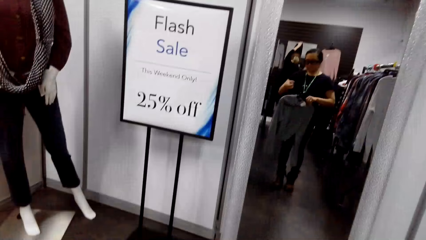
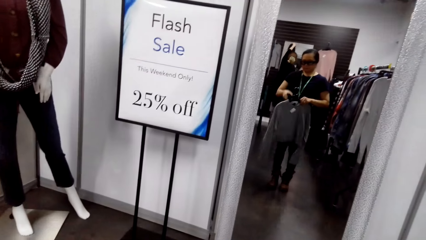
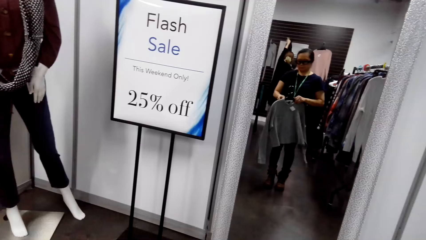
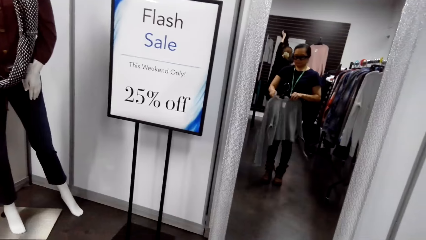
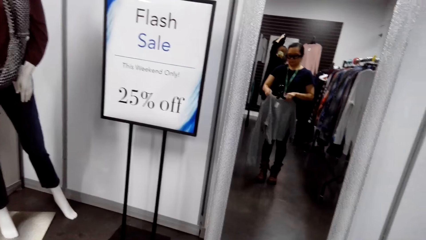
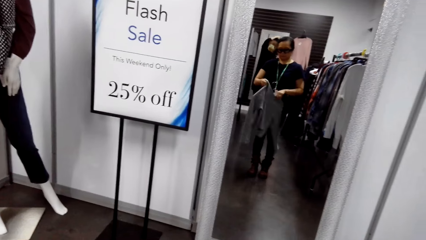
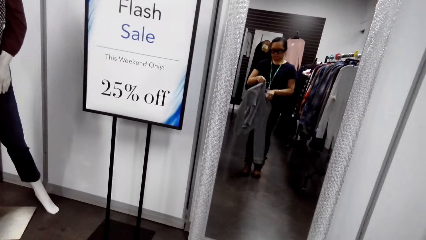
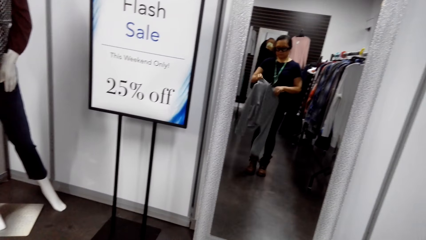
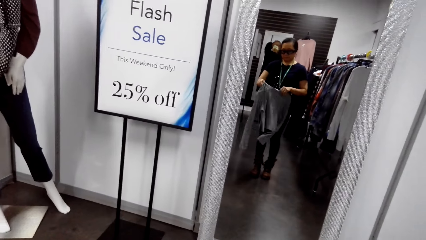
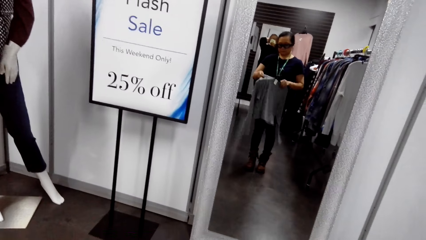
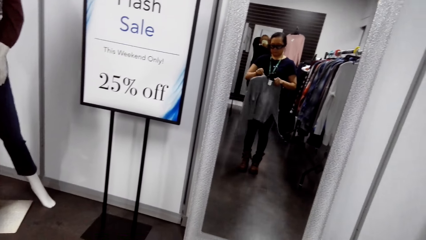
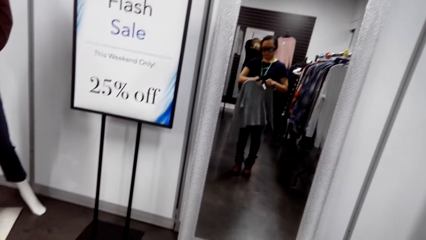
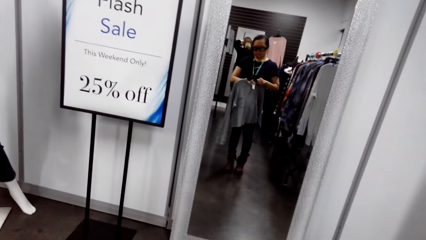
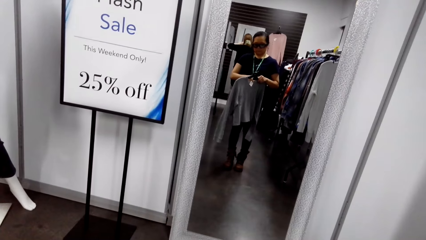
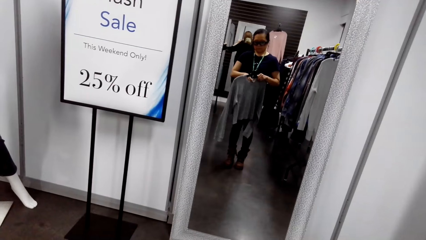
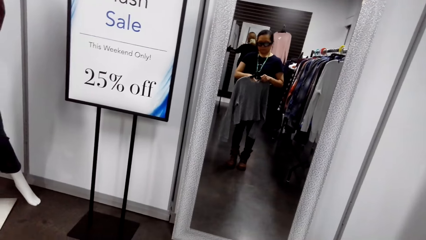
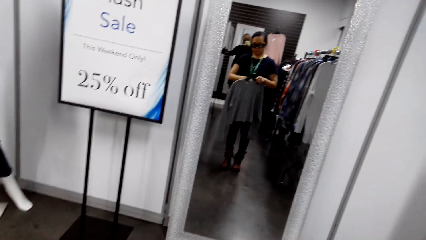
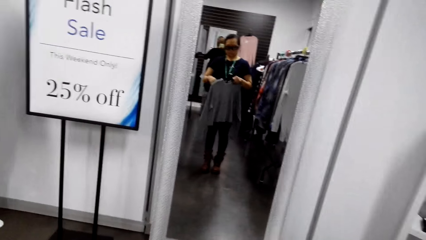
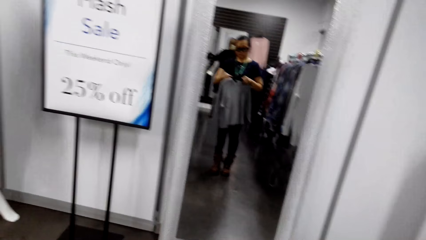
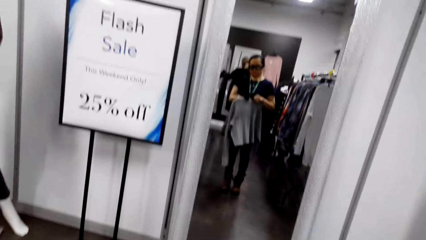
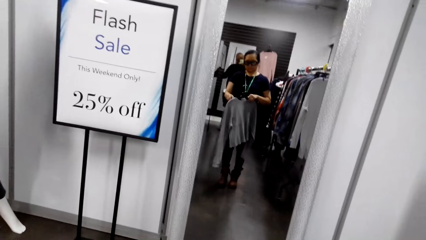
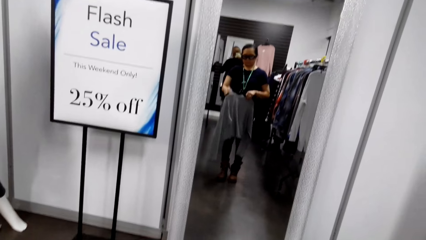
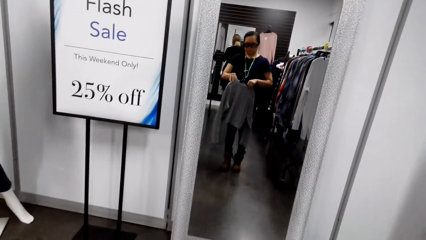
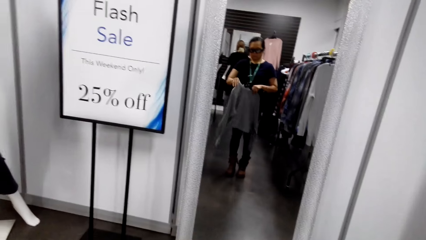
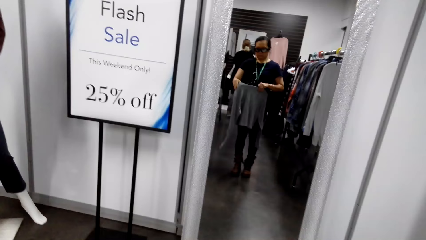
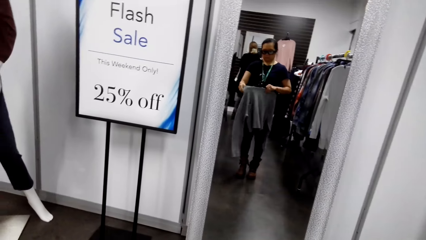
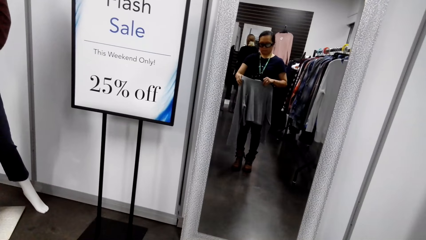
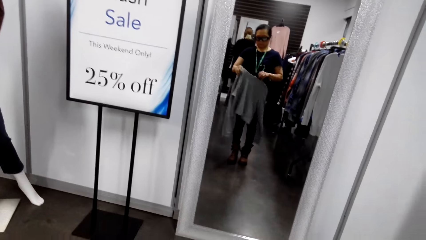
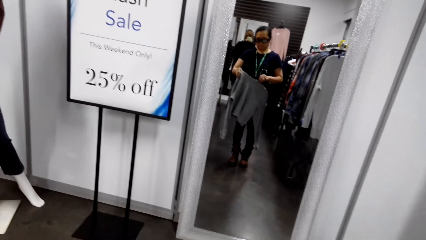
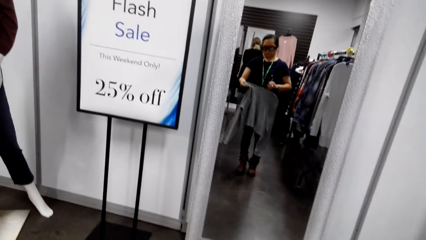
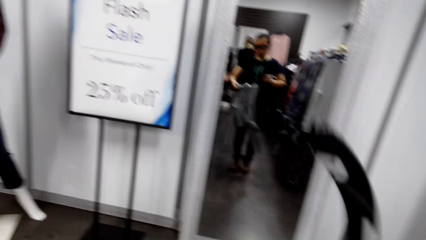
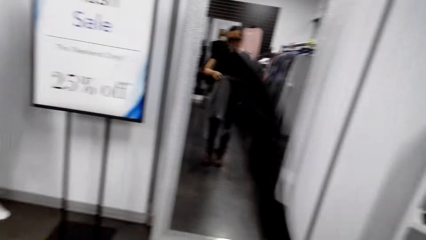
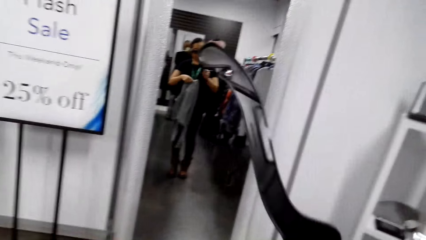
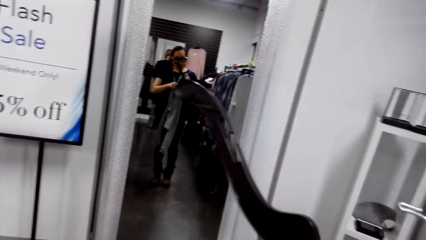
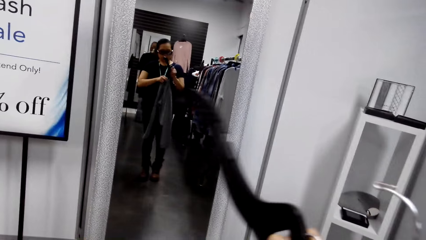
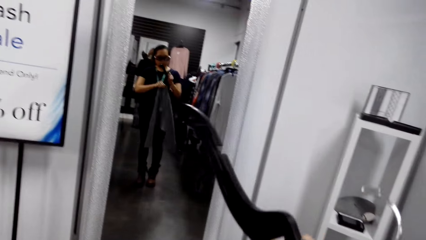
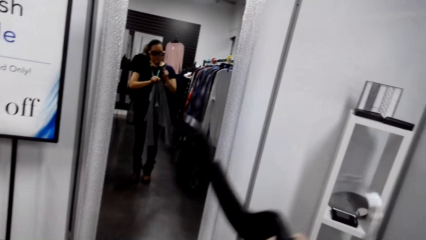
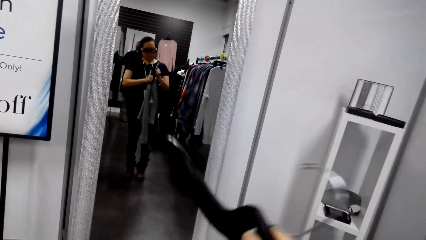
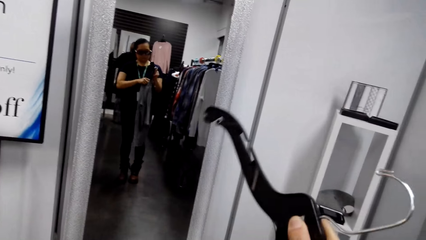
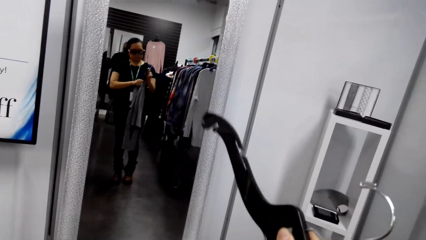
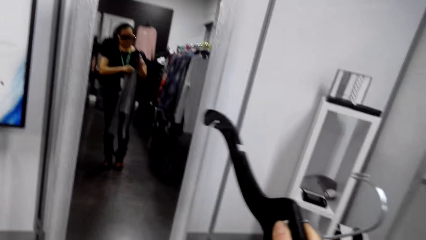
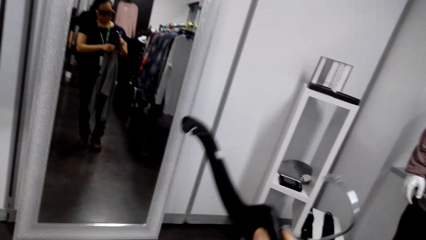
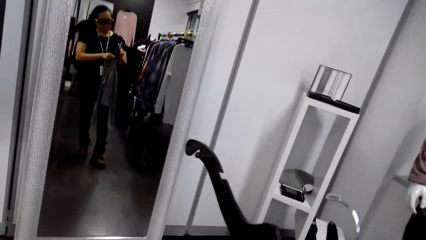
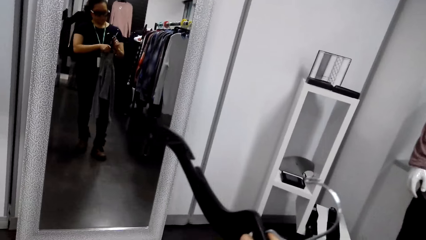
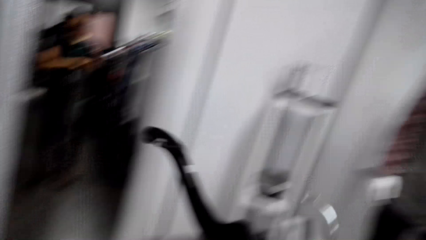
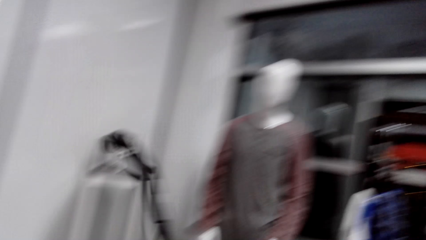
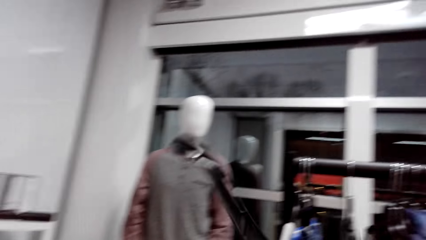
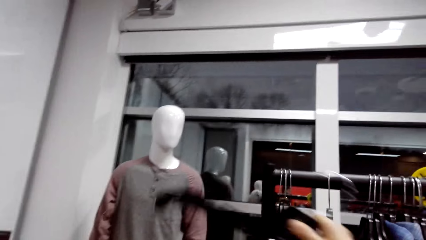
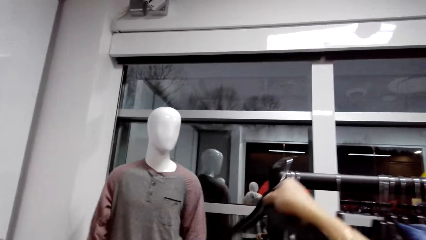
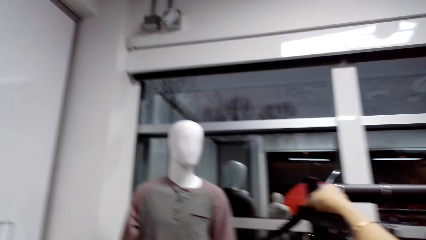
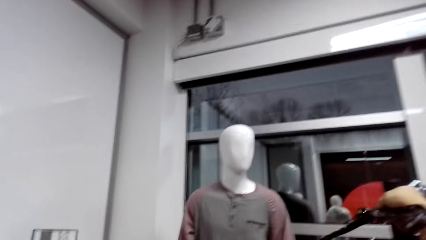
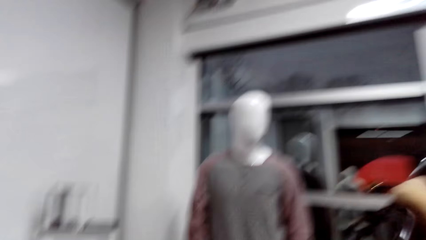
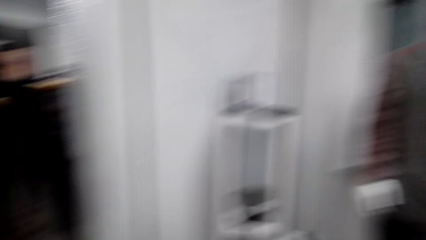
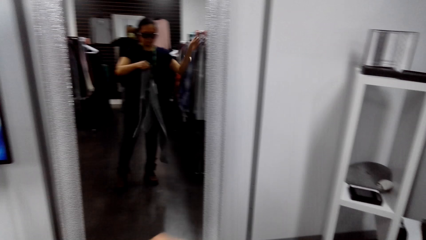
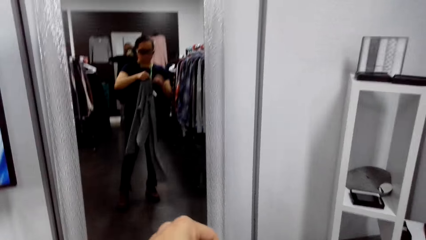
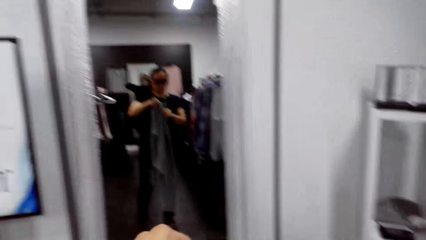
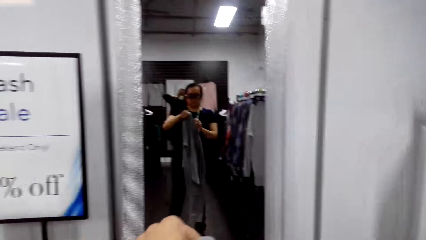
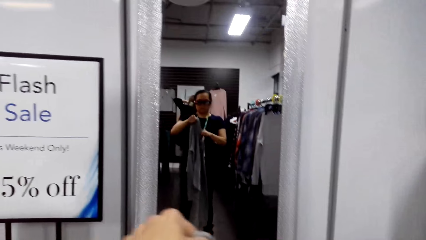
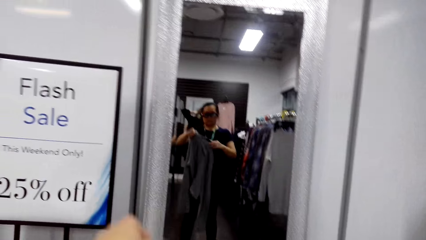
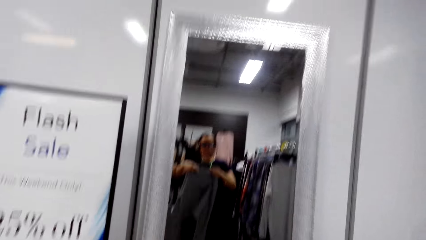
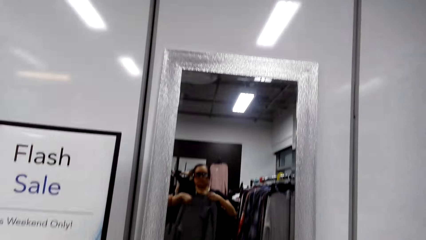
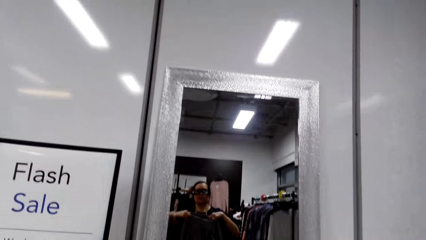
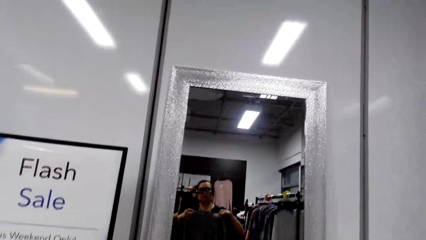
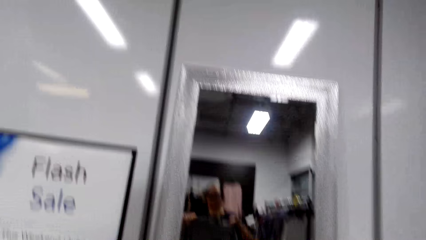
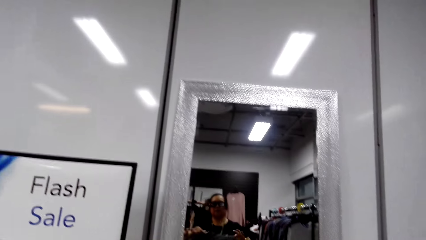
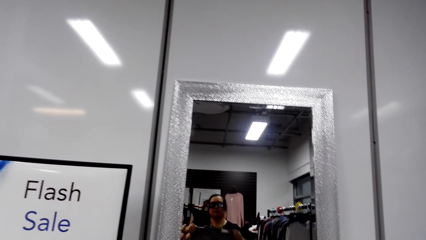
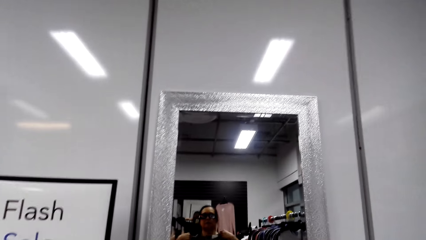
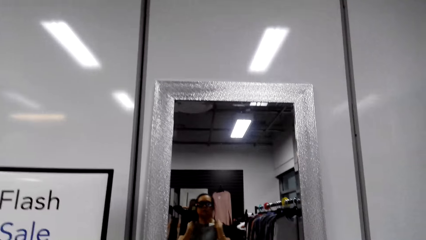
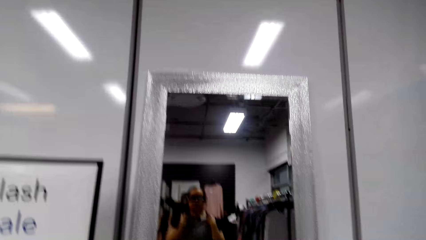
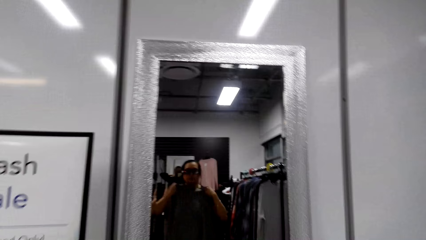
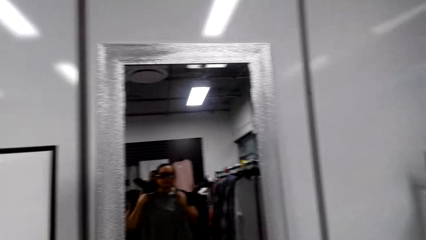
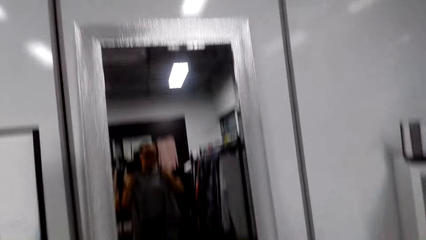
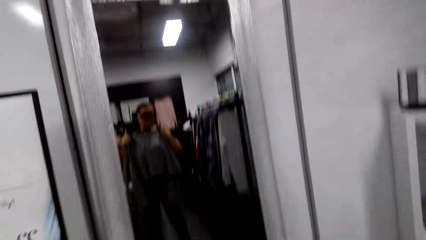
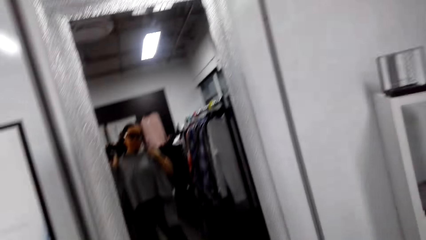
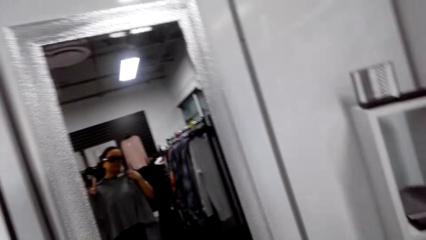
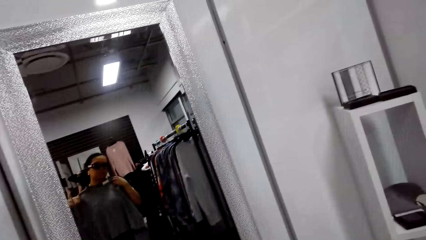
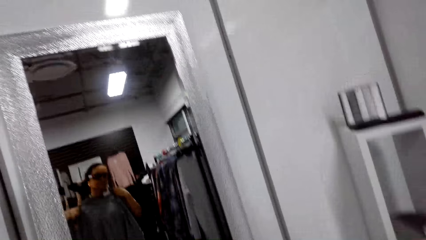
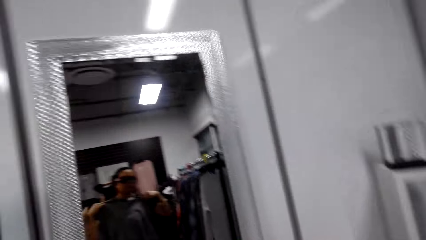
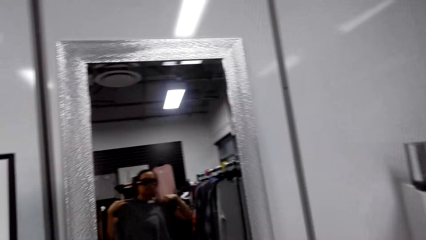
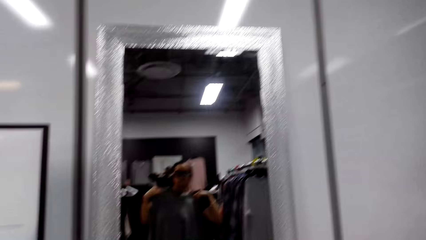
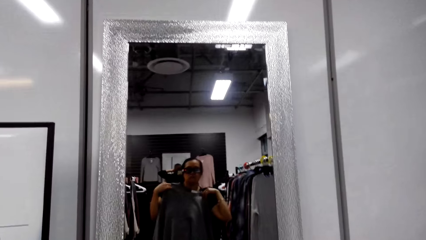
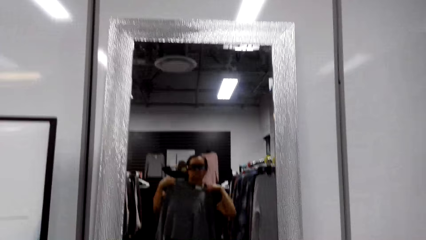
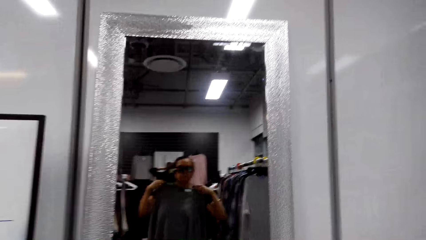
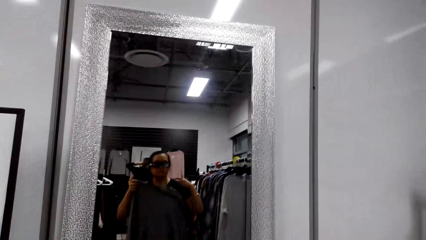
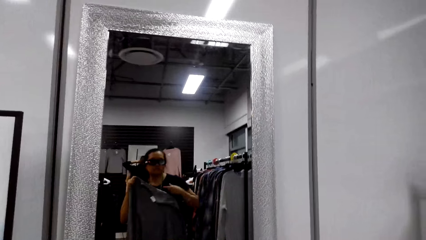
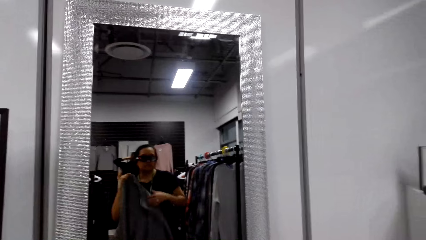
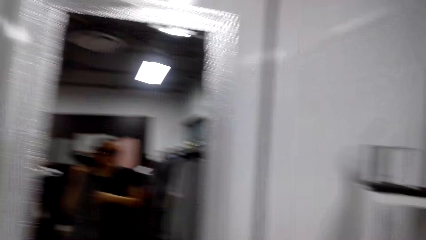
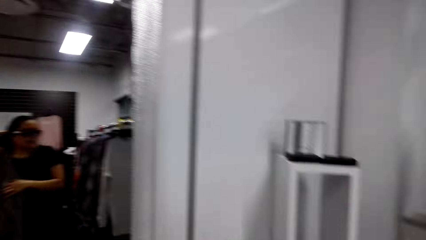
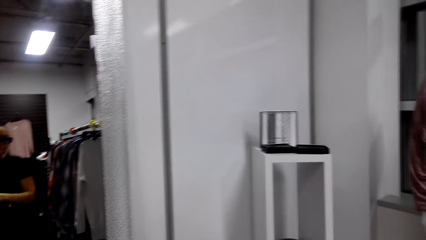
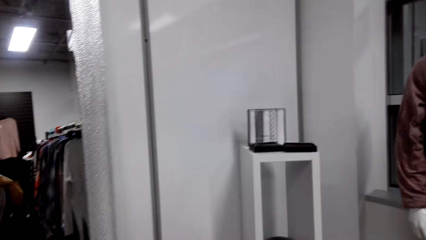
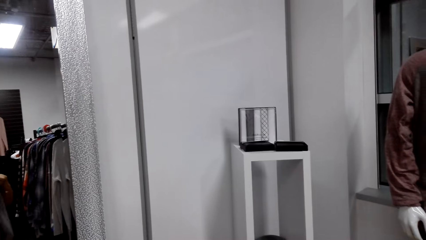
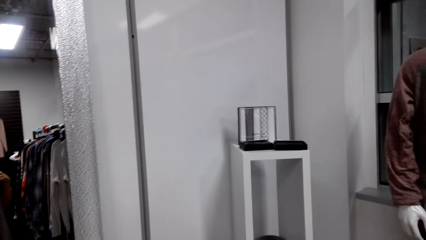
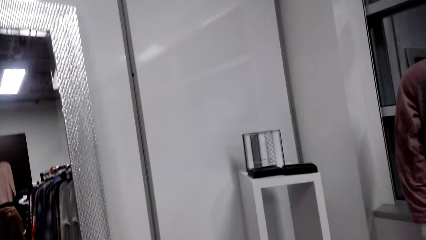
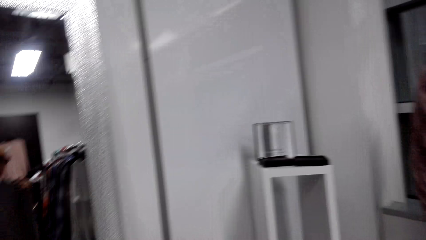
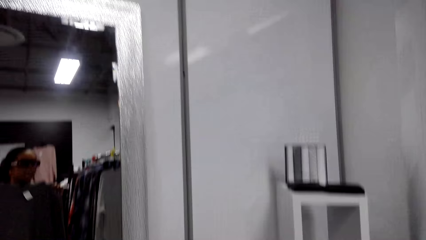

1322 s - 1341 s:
The camera wearer removes the sweater or cloth from the hanger. She puts the hanger on the clothes hanger stand. She puts on the sweater. She talks. She looks in the mirror holding the cloth beside her.
